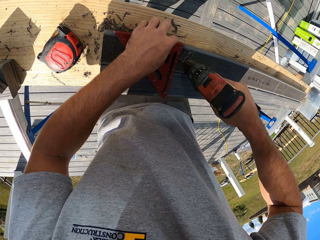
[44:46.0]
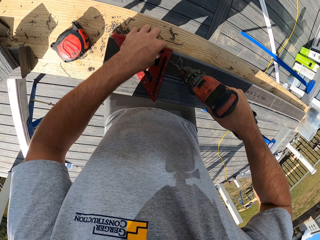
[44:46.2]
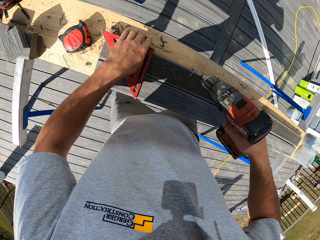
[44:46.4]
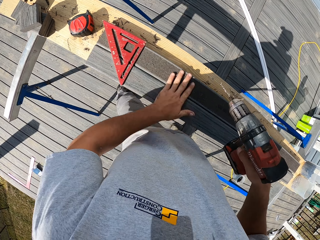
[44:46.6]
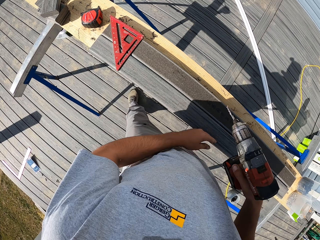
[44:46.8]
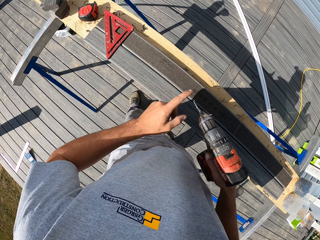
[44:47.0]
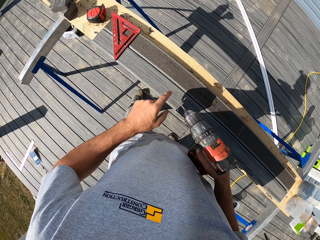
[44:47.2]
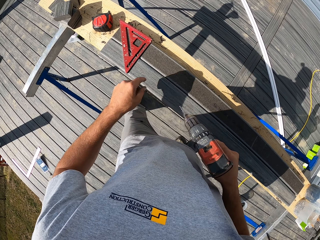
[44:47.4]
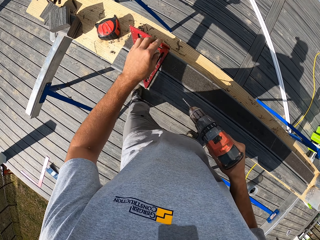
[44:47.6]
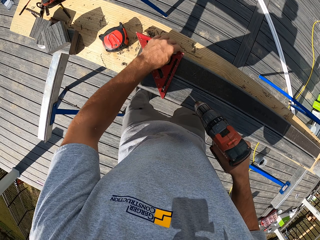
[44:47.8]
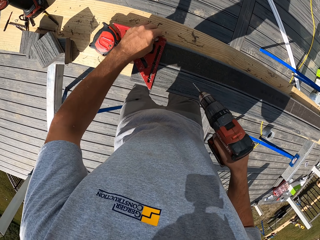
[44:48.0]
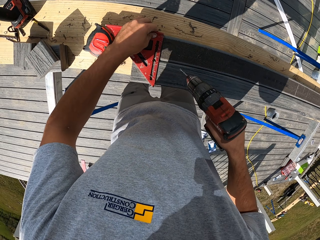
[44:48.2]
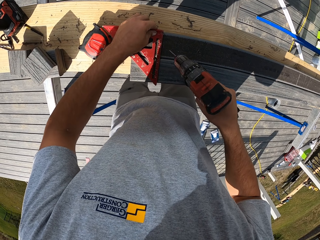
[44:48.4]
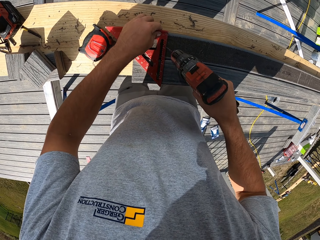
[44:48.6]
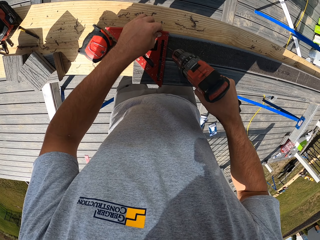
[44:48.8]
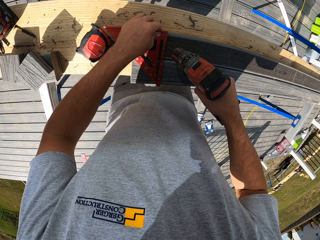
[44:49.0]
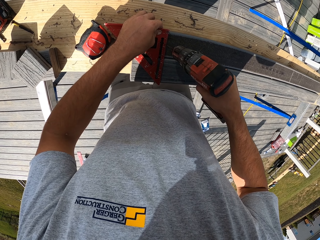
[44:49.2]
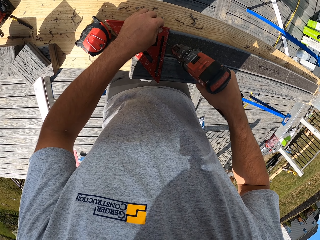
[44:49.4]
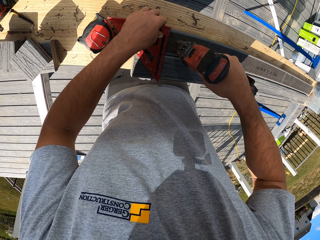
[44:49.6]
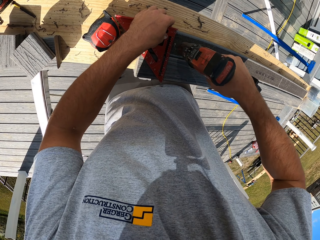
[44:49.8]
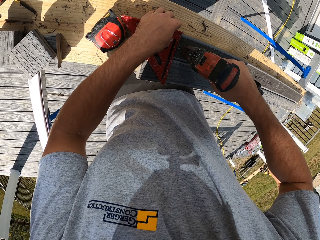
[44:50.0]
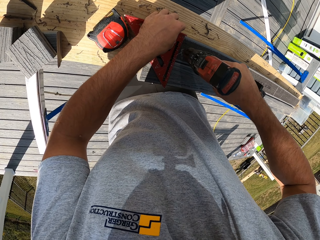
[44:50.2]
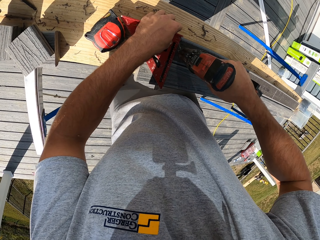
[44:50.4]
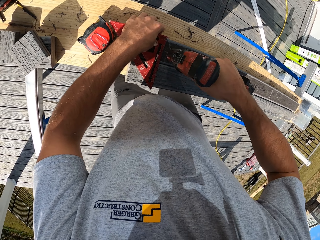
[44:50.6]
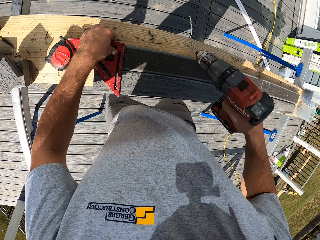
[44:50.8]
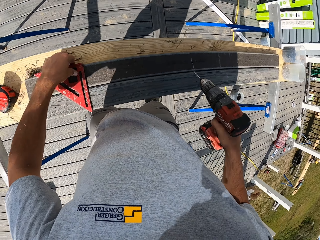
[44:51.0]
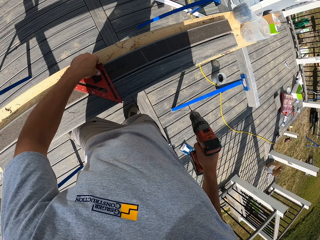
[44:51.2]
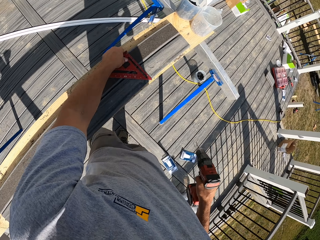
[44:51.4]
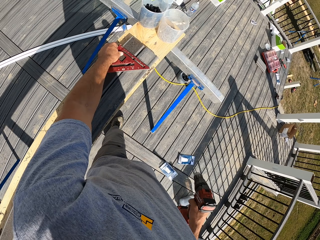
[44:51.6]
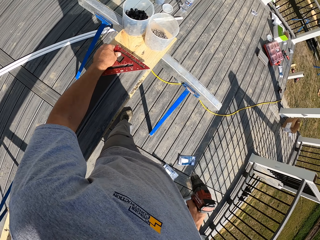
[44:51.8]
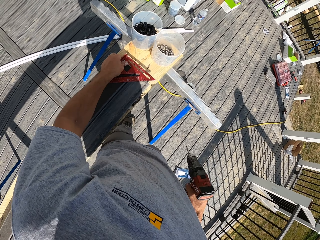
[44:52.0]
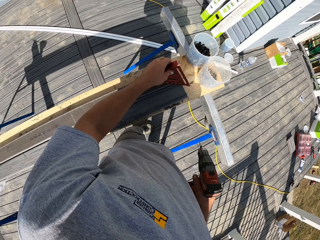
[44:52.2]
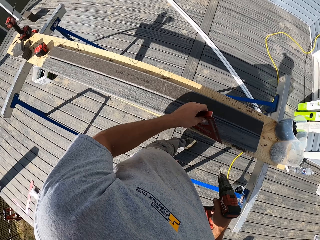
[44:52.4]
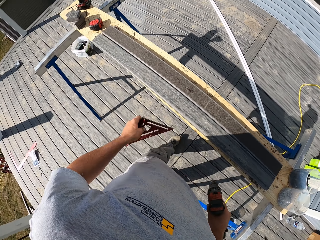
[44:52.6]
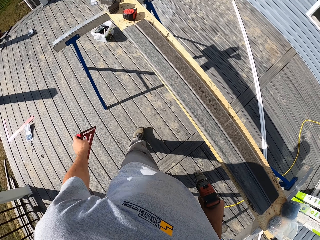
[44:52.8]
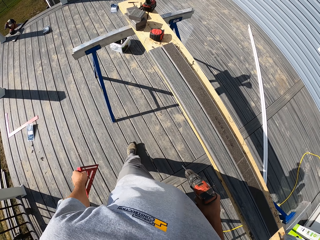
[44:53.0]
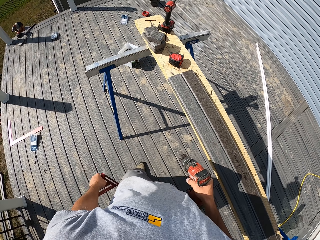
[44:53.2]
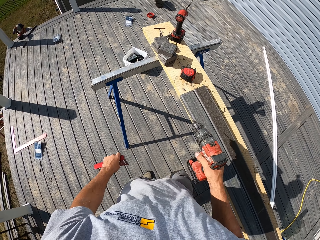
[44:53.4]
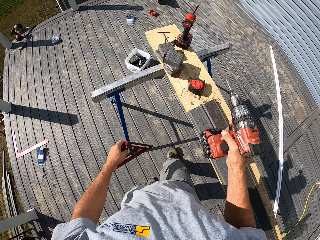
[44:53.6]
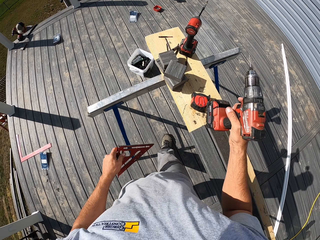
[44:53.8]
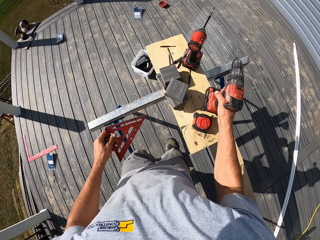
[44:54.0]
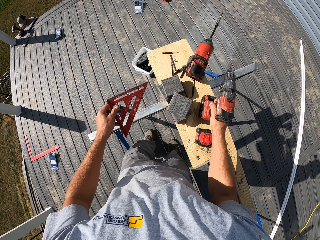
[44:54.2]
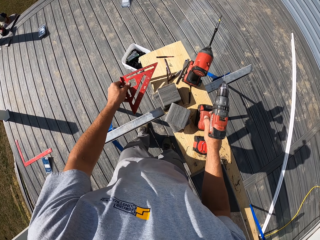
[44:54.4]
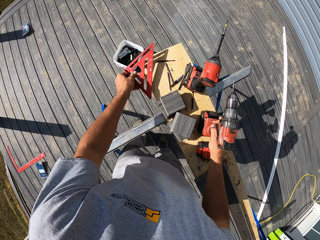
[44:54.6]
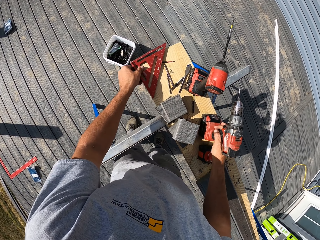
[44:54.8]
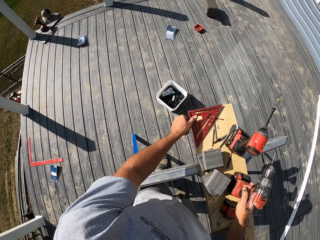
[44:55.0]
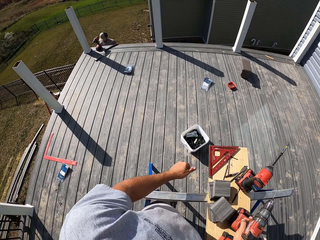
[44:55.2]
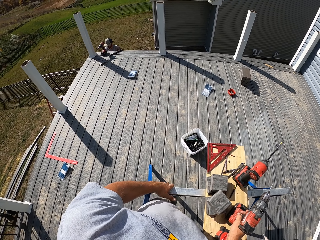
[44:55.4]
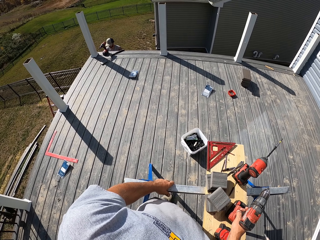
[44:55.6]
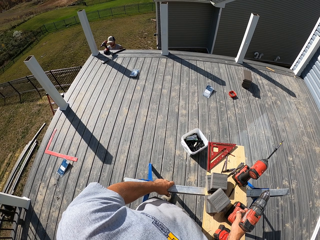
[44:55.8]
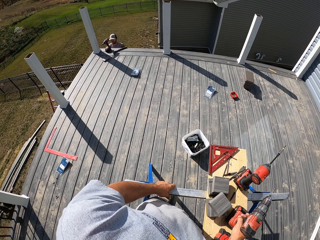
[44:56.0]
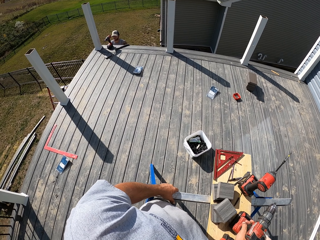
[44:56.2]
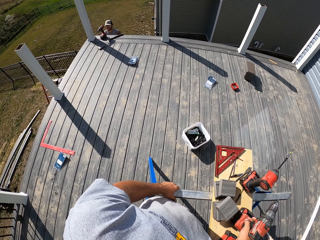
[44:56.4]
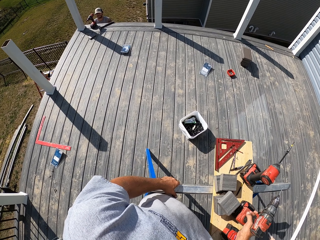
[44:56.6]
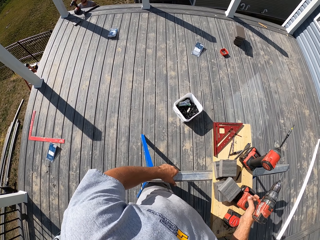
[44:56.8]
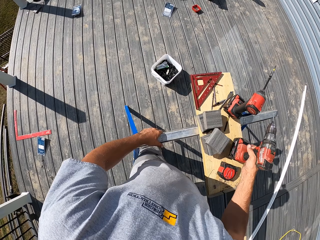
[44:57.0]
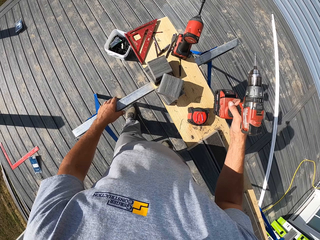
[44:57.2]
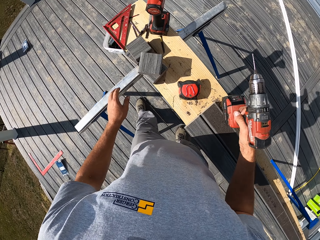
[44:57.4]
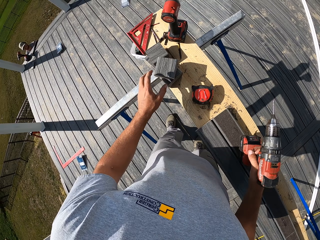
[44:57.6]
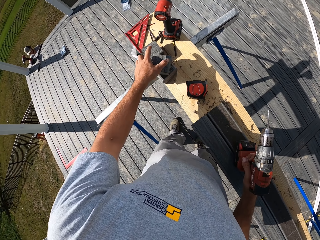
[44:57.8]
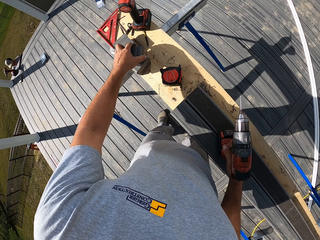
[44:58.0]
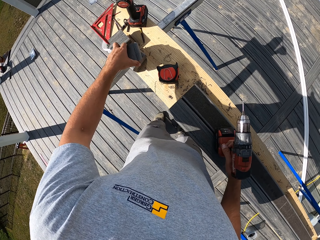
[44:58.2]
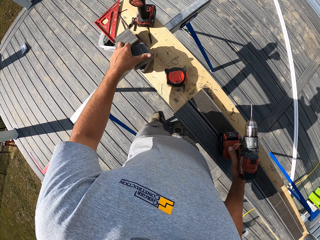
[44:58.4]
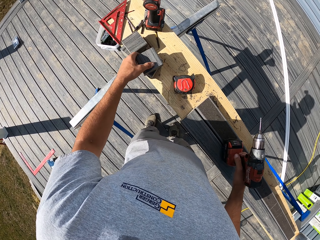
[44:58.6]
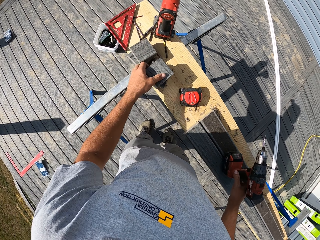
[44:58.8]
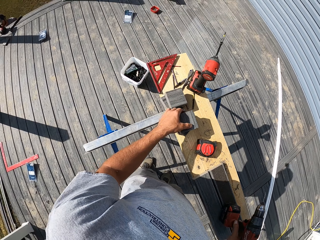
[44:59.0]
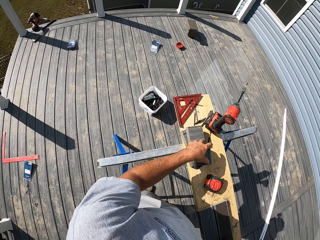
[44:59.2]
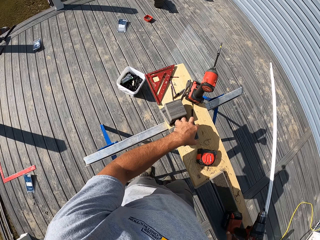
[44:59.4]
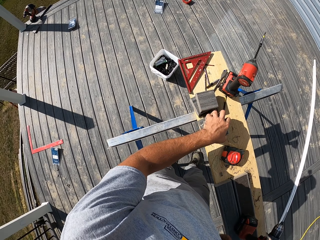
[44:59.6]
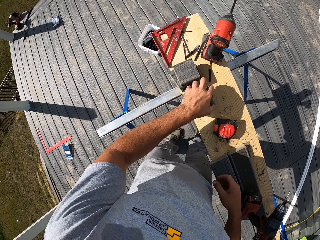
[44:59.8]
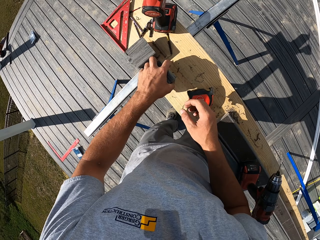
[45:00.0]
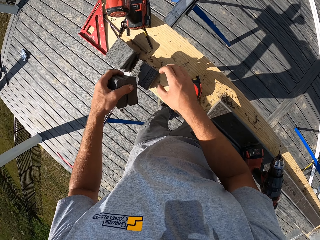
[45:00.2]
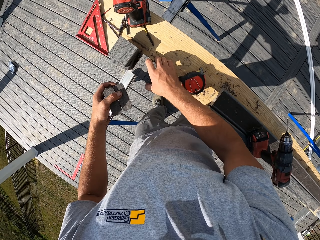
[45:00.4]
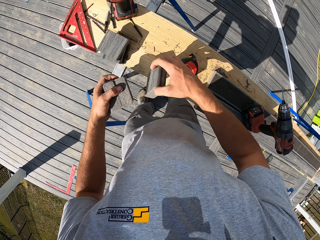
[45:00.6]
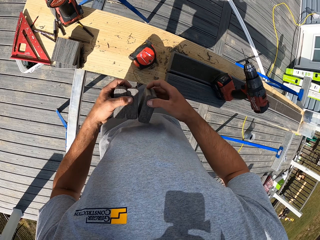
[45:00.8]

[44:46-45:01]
The camera wearer wipes the wood with hands. They move the square ruler. They drill the wood. They move the square ruler again. They walk around. They put down the drill. They put down the square ruler on the bench. They stand for a while. They look around. They pick up the pieces of wood.

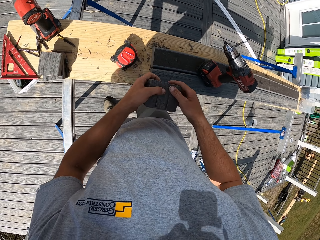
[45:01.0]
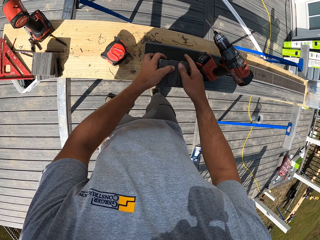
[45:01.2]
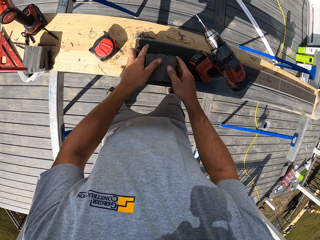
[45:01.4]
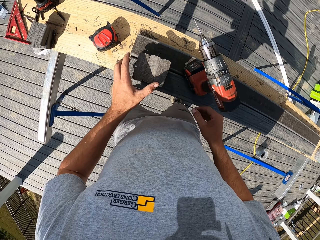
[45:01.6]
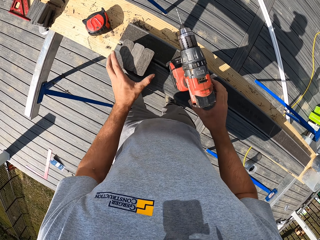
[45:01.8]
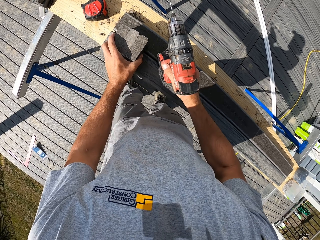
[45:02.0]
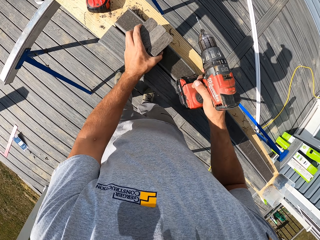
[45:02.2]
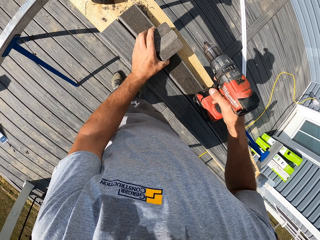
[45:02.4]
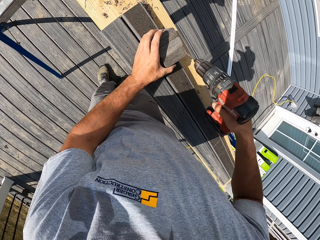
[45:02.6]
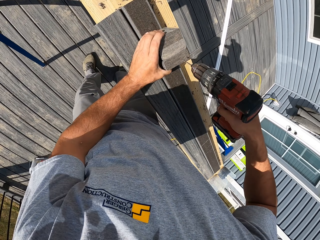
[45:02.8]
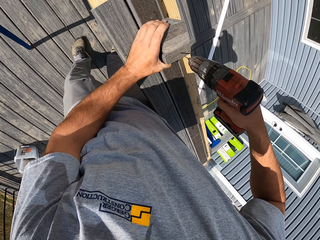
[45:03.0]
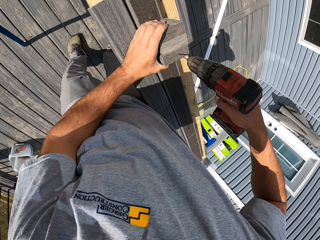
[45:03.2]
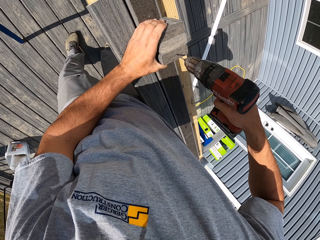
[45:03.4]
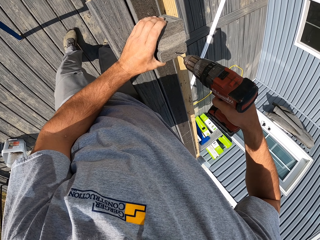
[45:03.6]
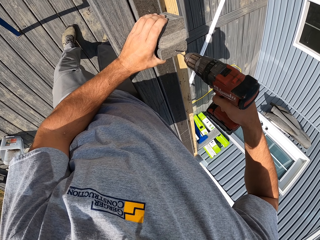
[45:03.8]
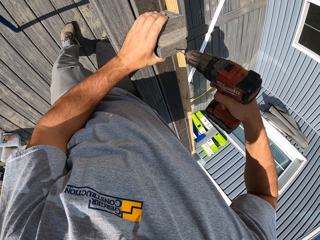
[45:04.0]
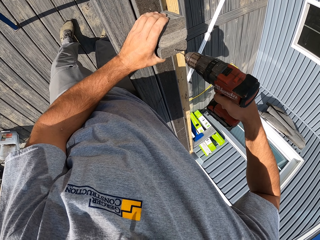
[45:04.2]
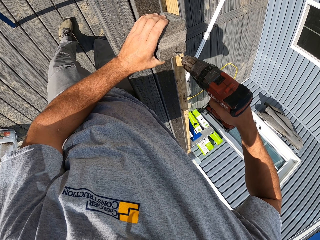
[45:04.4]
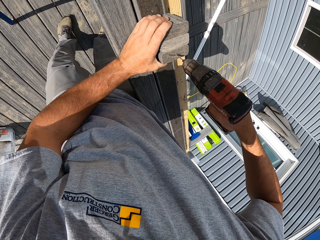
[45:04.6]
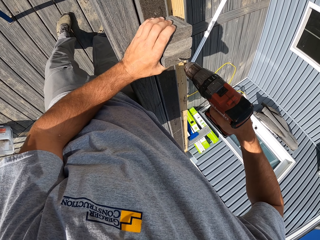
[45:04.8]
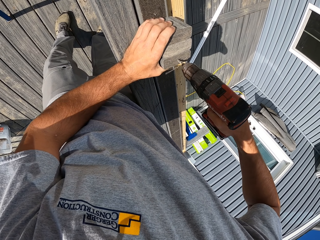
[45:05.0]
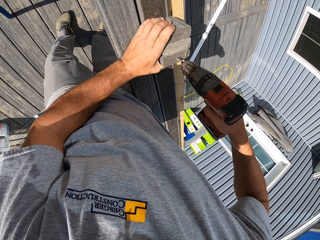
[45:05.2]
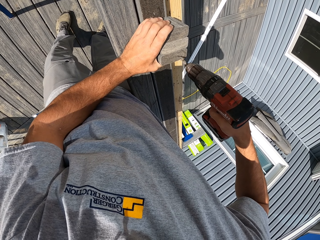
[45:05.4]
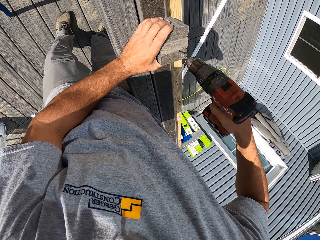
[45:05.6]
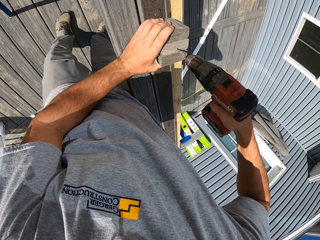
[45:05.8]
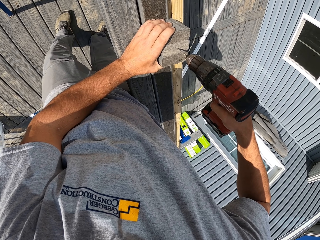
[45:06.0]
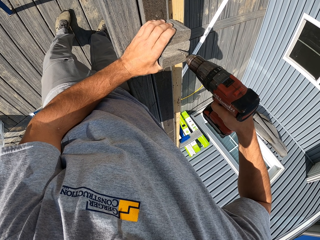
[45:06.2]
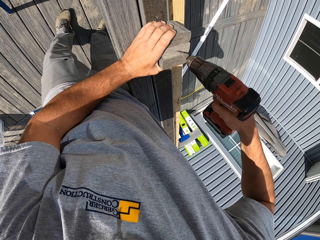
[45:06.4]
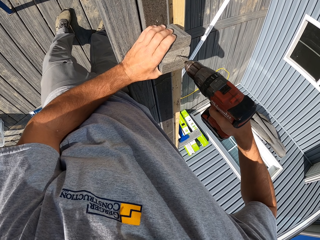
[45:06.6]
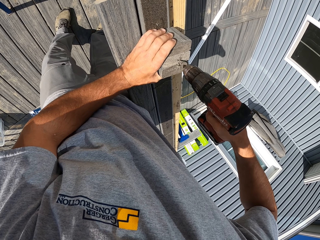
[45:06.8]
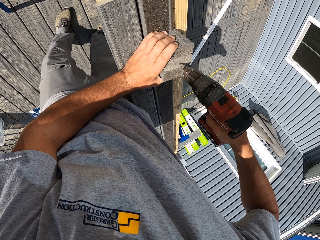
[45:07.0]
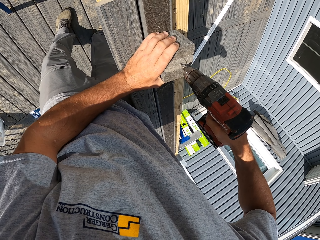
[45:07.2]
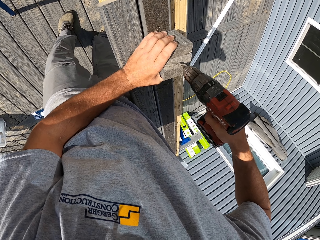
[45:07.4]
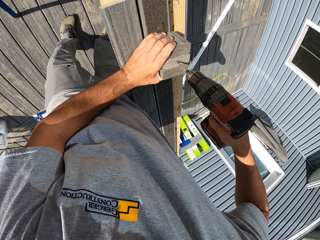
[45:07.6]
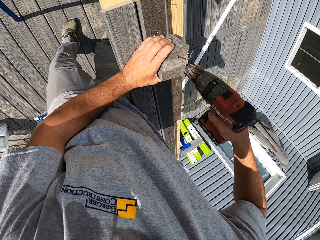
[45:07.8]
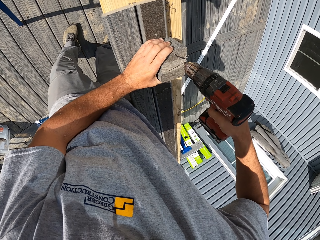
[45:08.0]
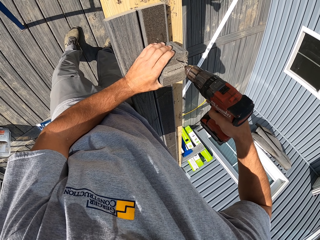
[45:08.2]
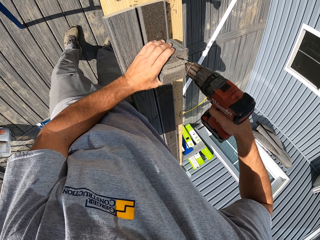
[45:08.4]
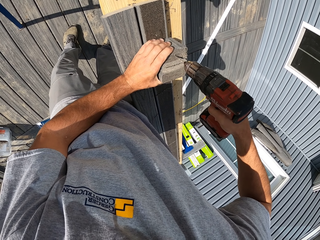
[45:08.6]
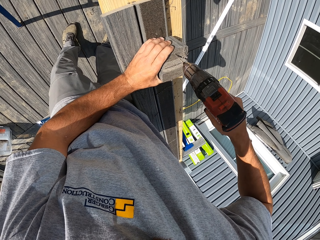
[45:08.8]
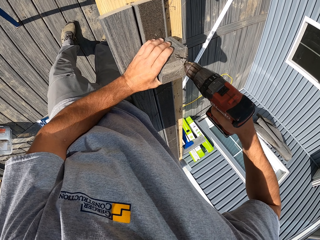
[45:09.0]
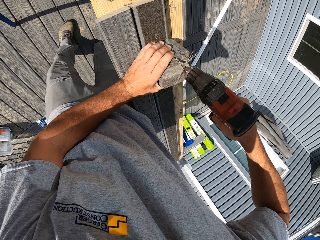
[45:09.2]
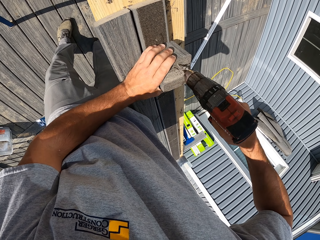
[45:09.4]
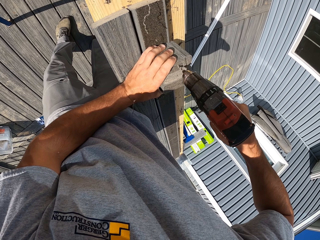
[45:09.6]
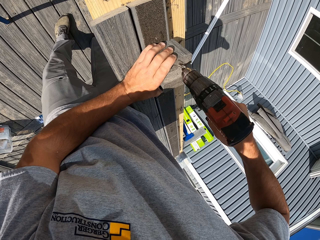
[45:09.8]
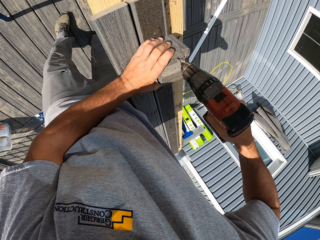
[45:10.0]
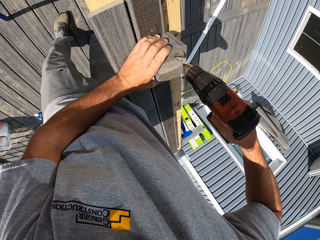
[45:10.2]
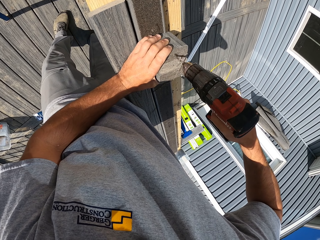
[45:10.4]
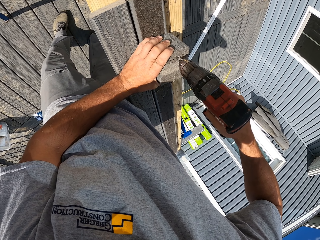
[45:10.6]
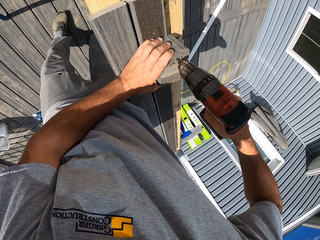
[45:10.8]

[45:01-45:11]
The camera wearer places the woods on top of the other woods. They pick up the drill. They drill the woods.
